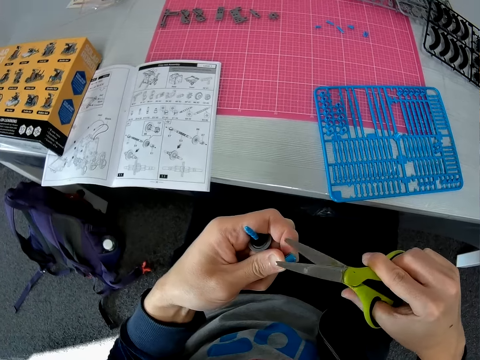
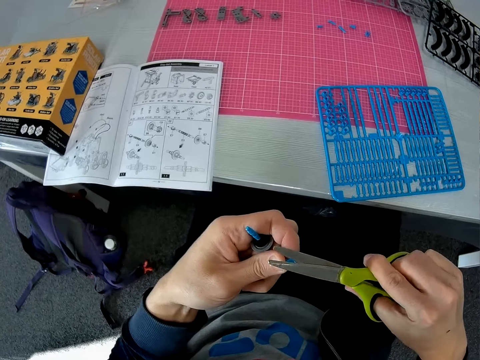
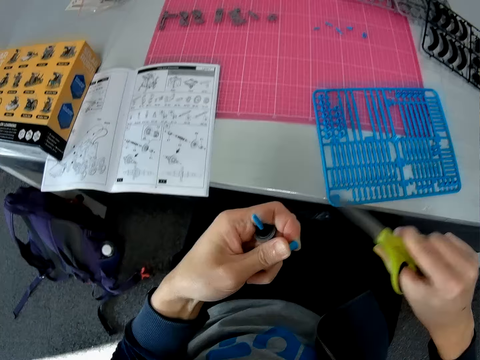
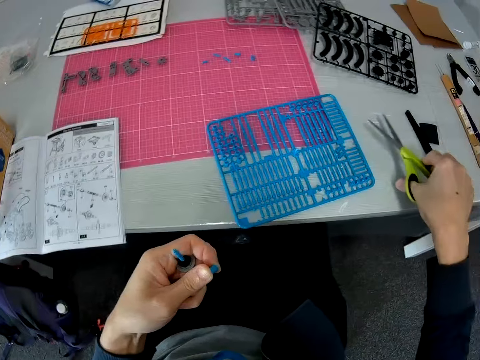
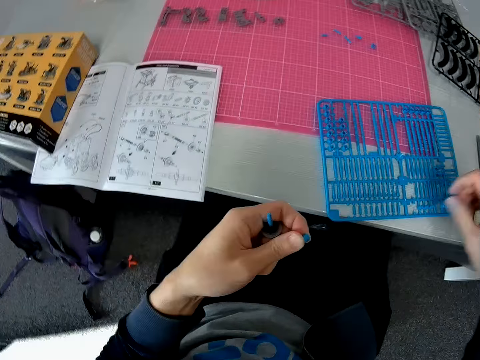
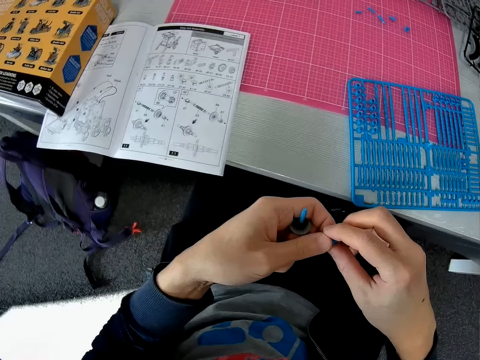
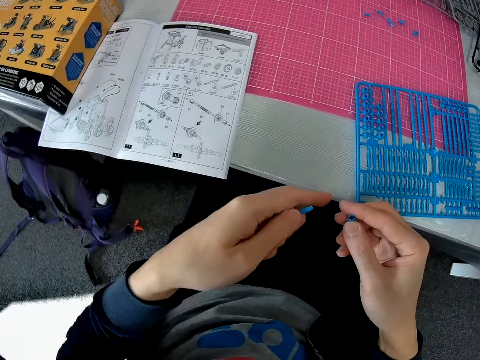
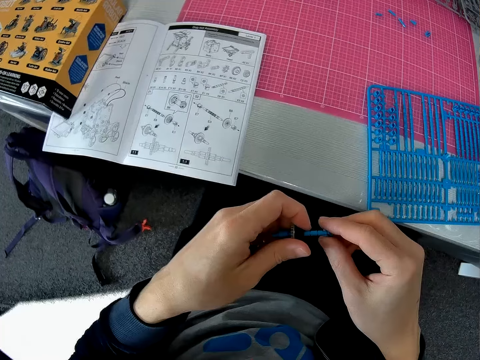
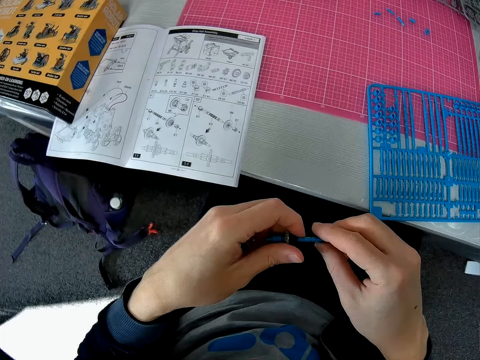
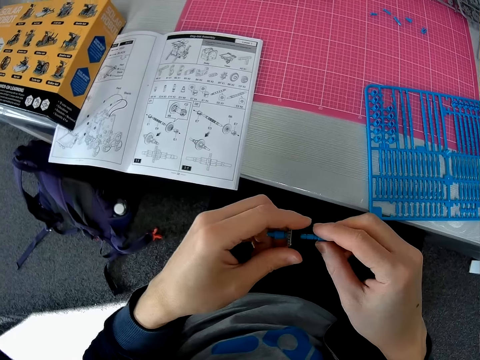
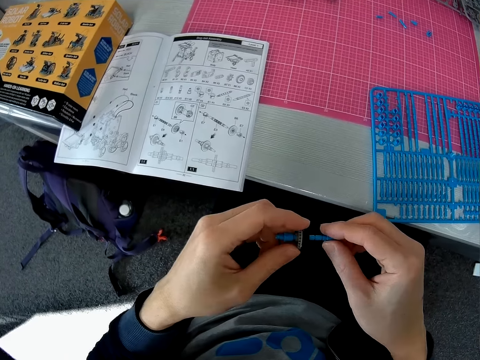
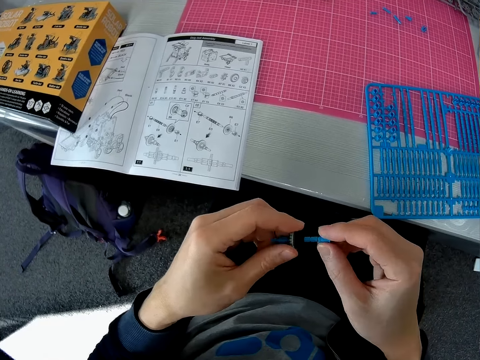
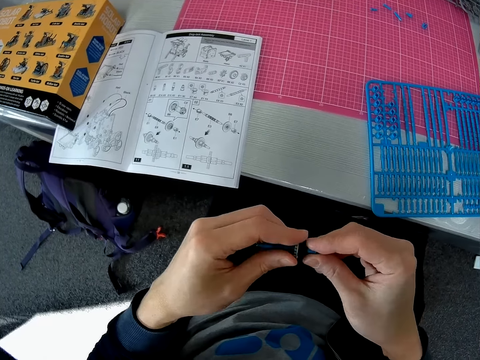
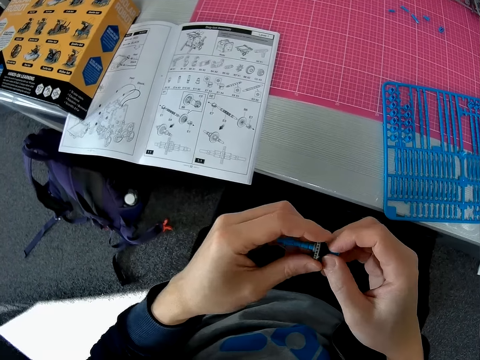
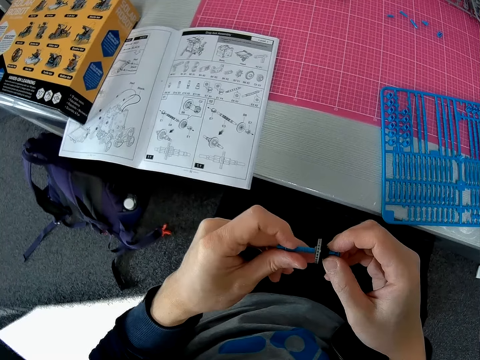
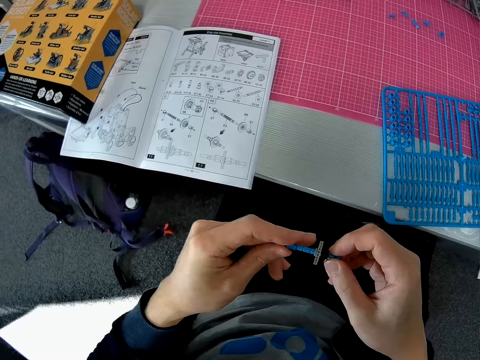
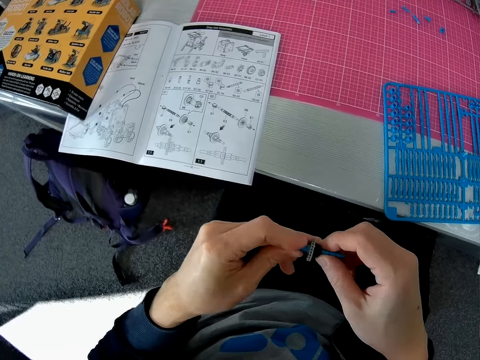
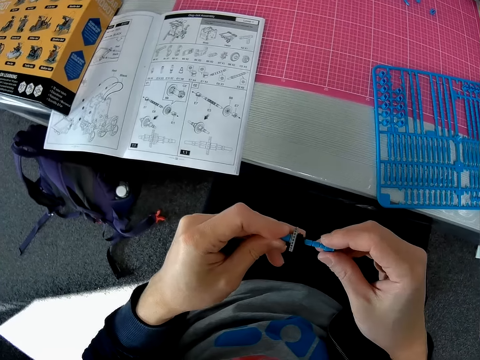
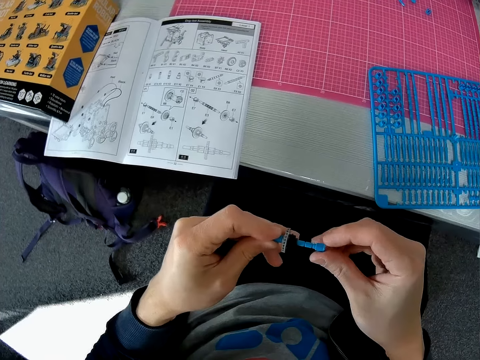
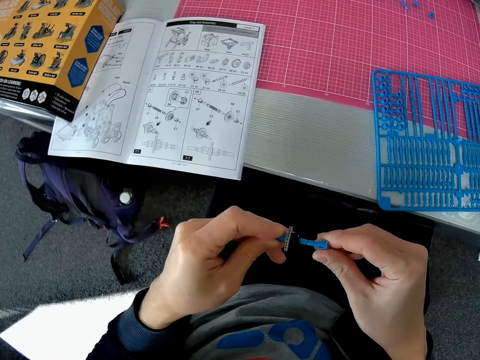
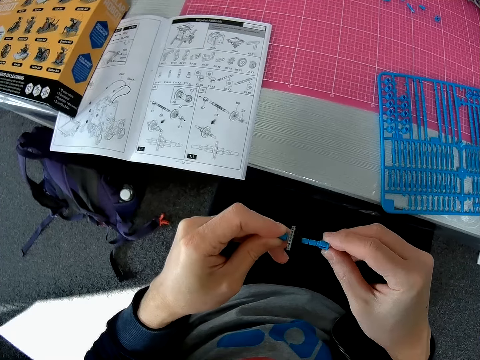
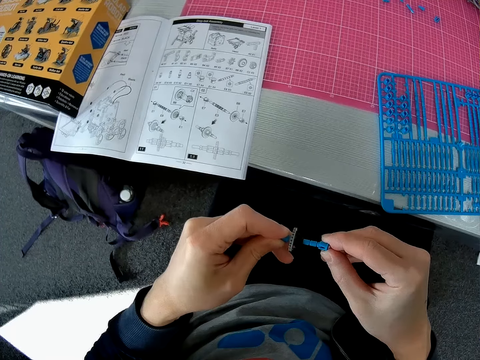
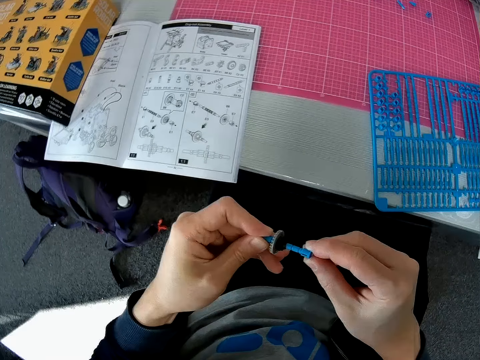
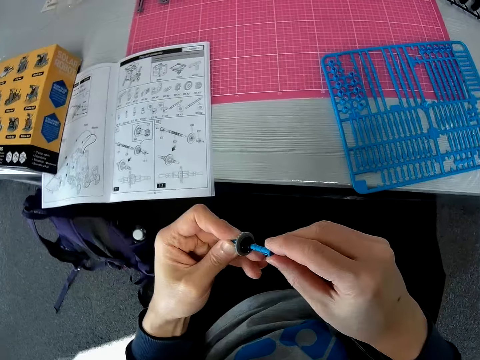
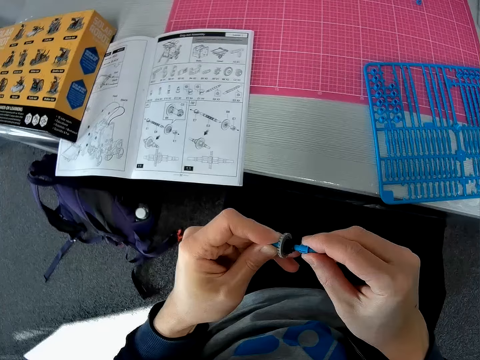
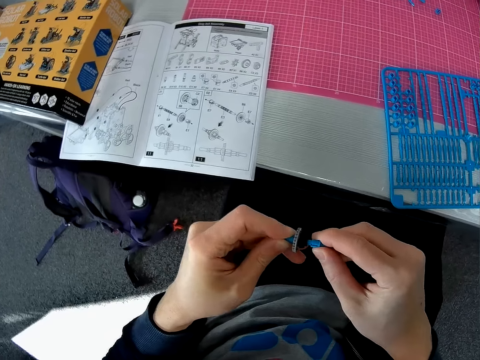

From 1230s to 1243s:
The camera wearer places the scissors back on the table. He switches the second piece from his left hand to his right hand. He inserts the second piece into the third piece on his left hand. He adjusts the pieces in his hands.

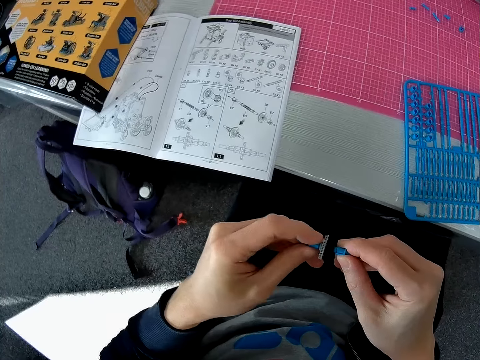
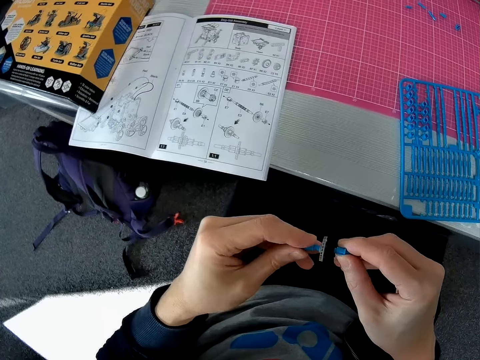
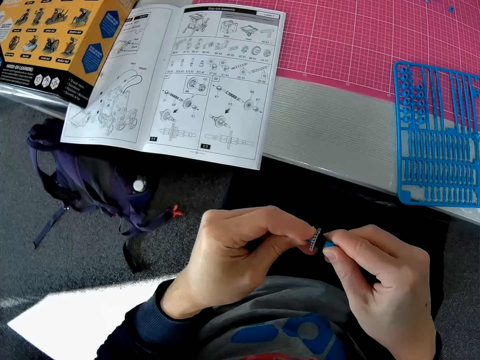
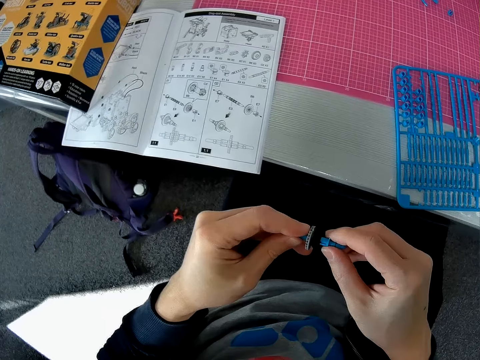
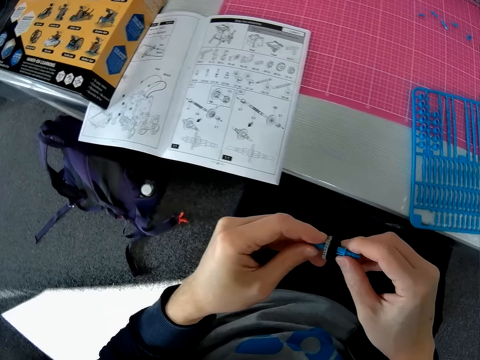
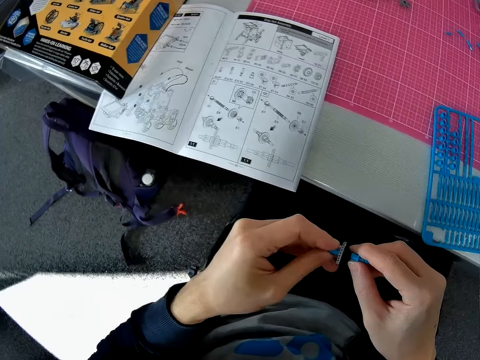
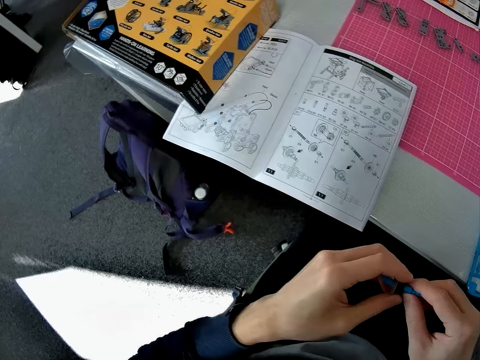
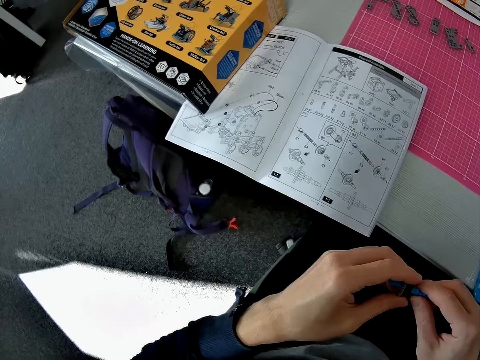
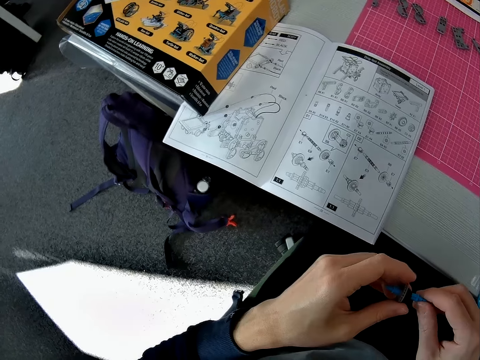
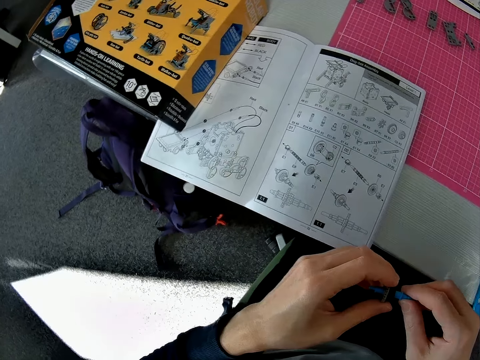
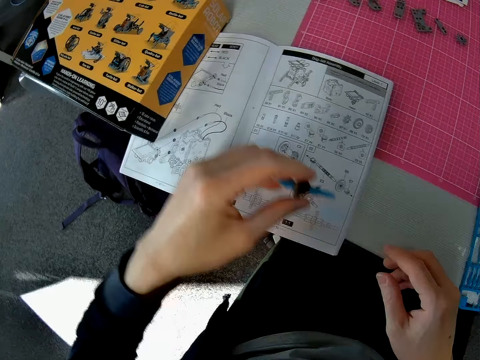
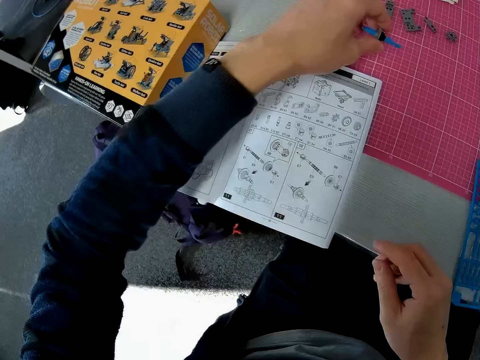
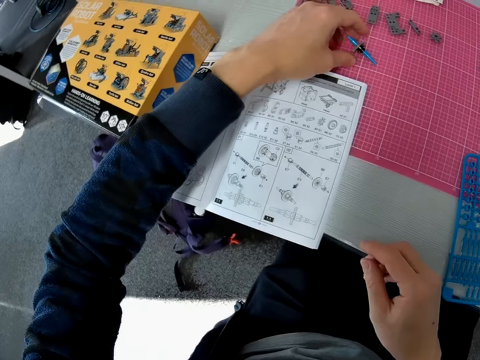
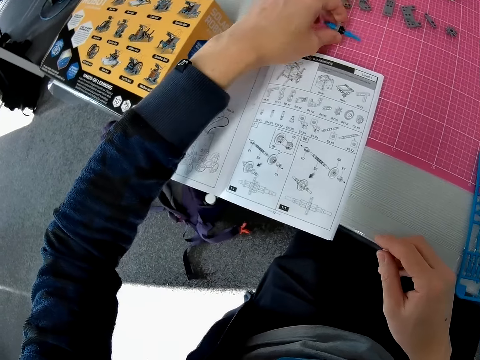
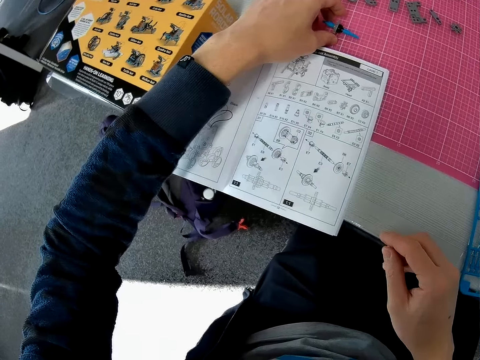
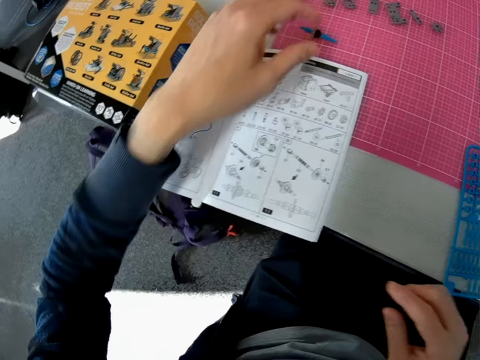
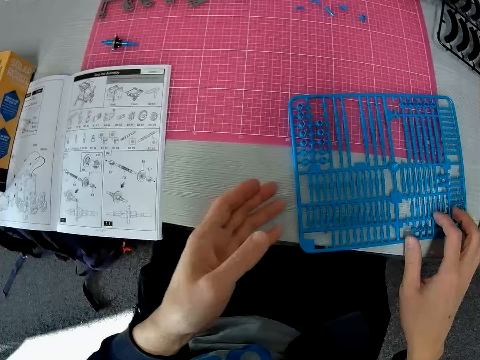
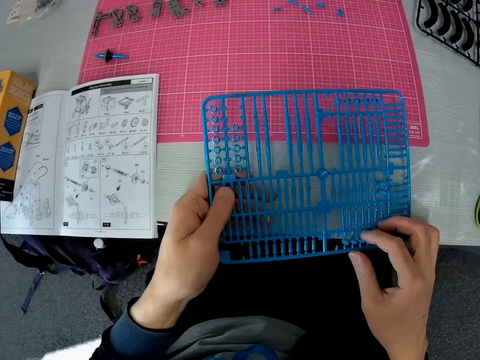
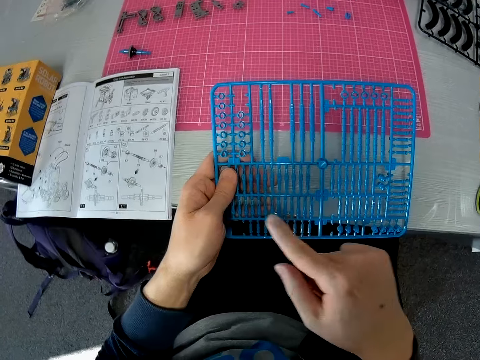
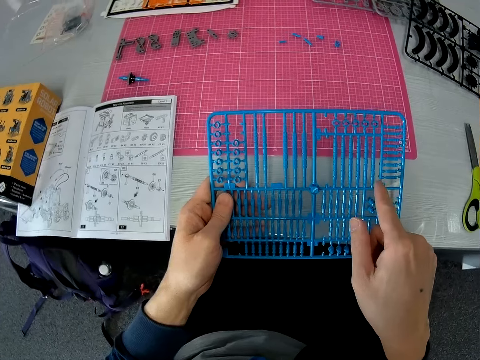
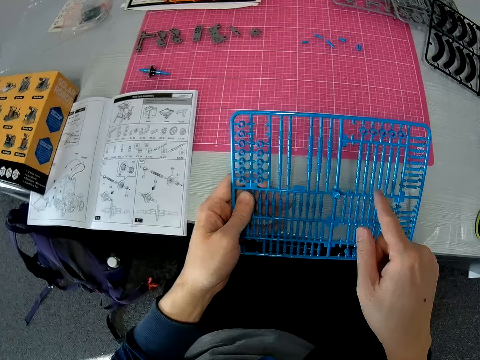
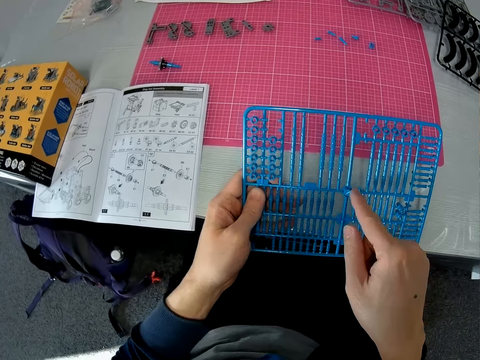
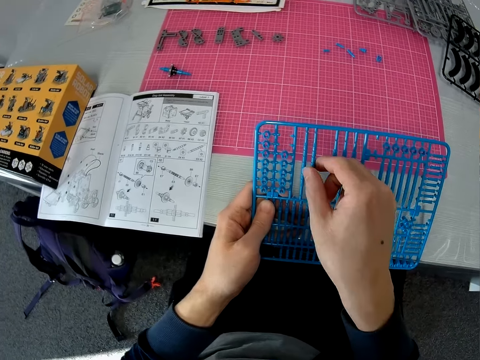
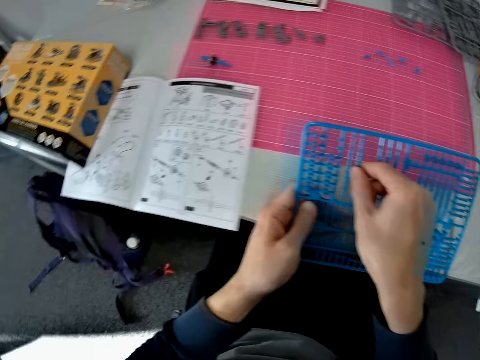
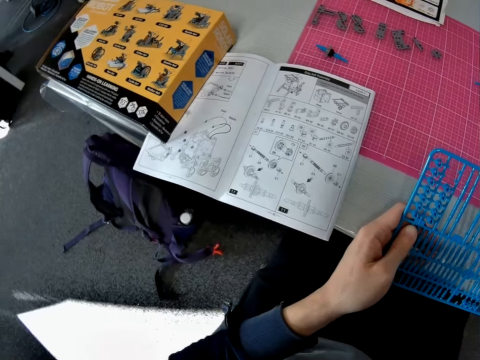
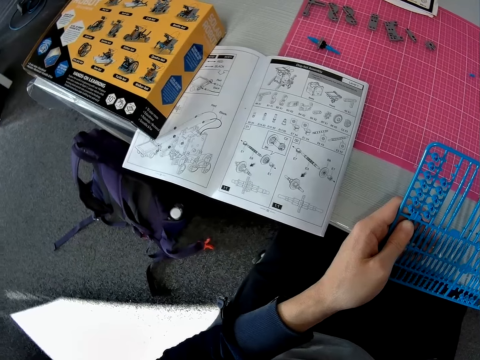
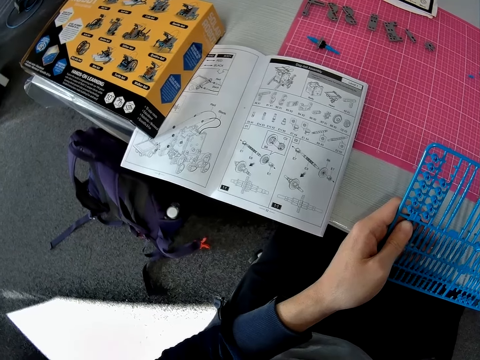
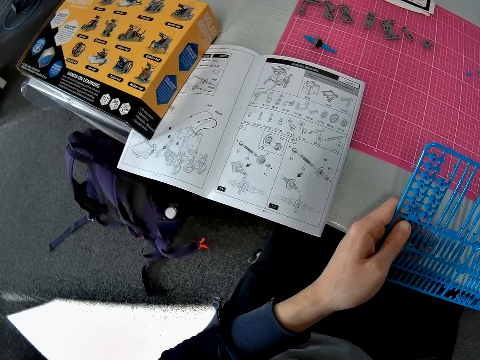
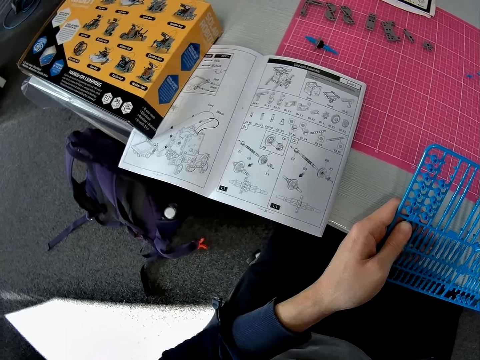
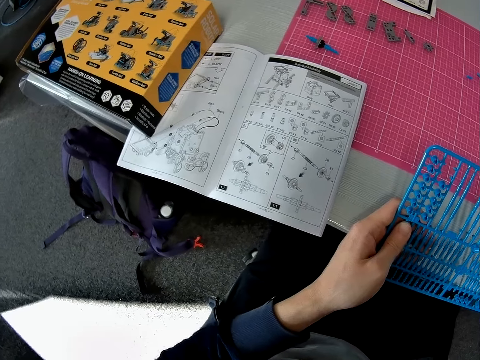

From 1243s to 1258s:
The camera wearer continues to check the models in the model kit manual. He places the attached pieces on the cutting mat using his left hand. He adjusts the attached pieces to the left on the cutting mat. He picks up the model kit from the table with both hands. He holds the model kit with his left hand and examines the model kit. He moves his right hand finger across the pieces. He touches a fifth piece on the model kit. He holds one piece. He continues to check the models in the model kit manual. He takes the scissors from the table with his right hand.
